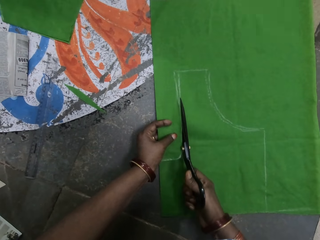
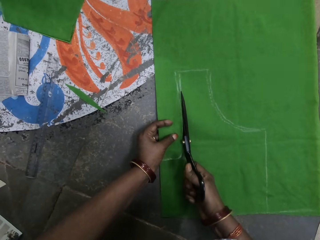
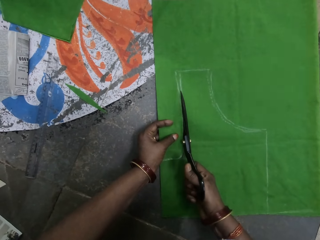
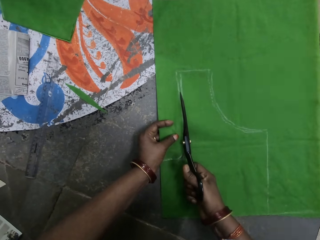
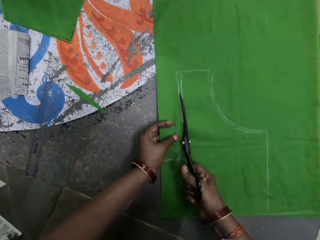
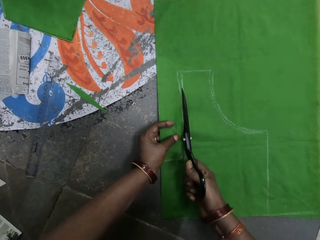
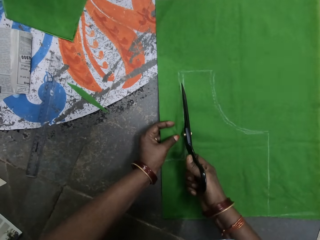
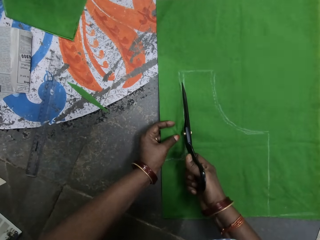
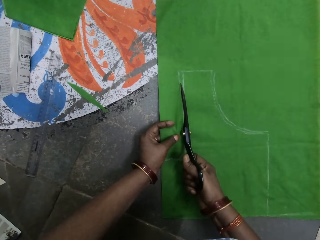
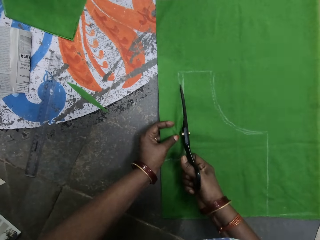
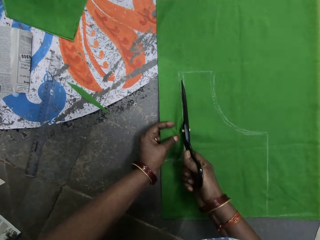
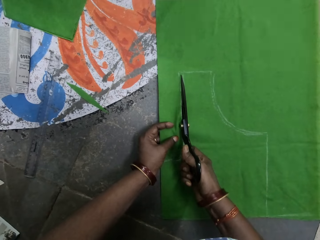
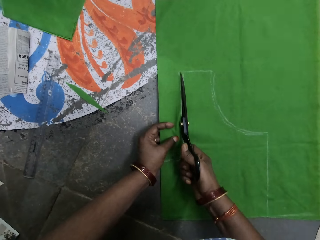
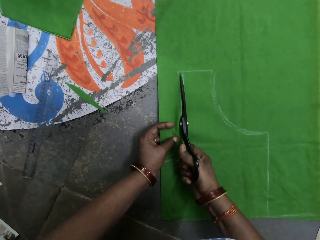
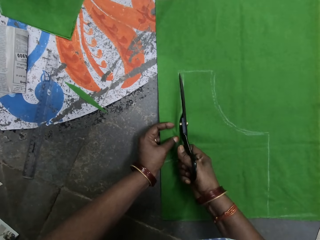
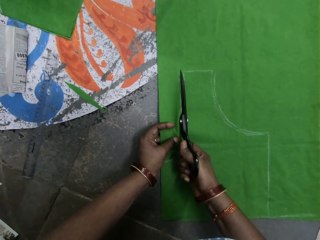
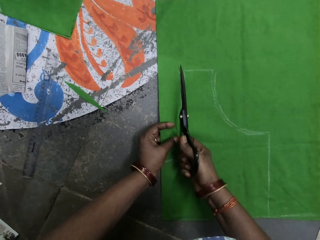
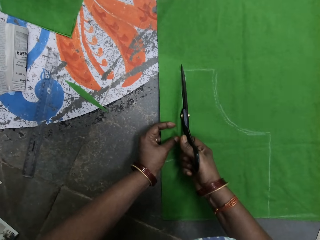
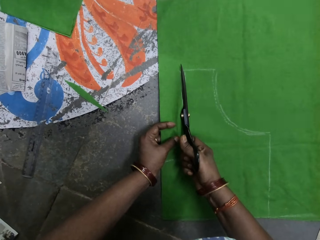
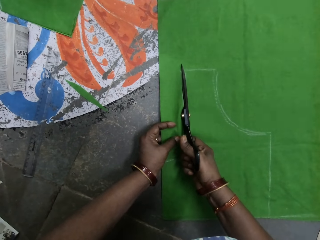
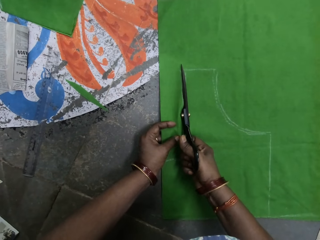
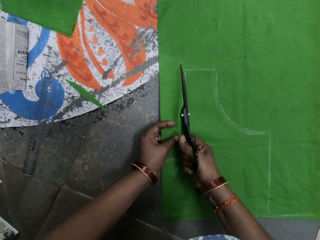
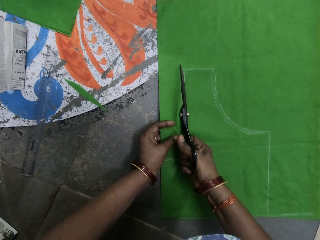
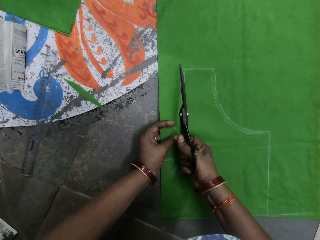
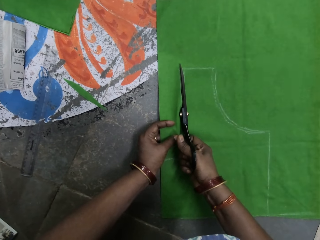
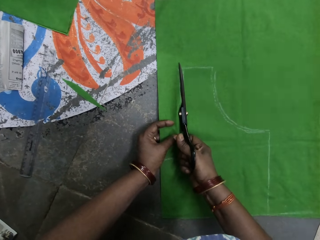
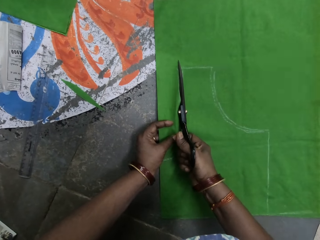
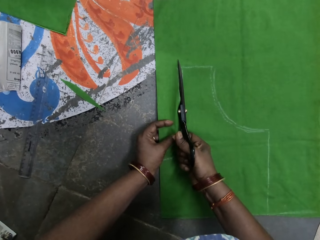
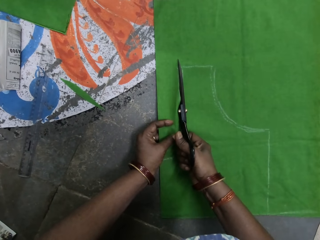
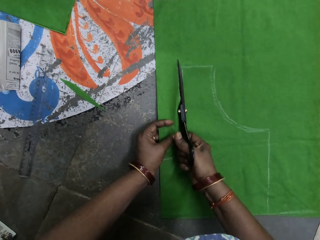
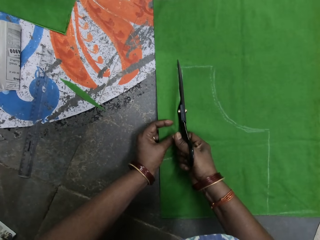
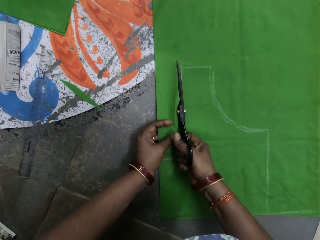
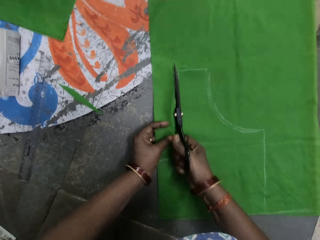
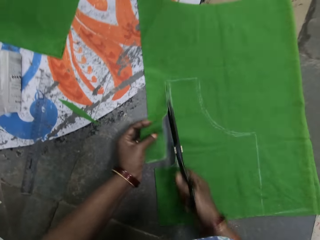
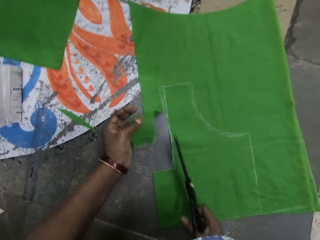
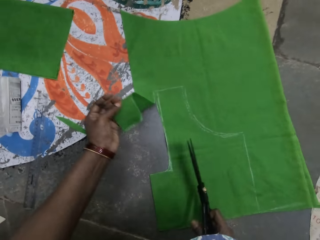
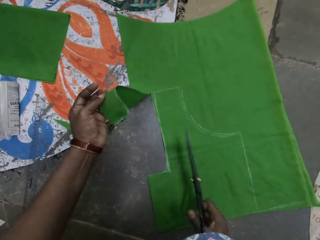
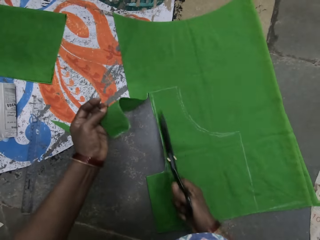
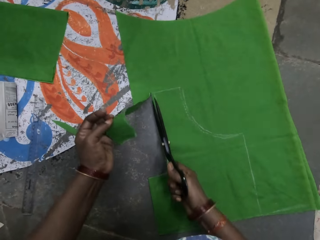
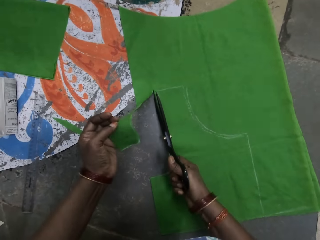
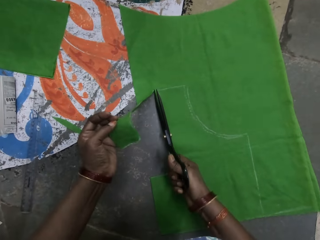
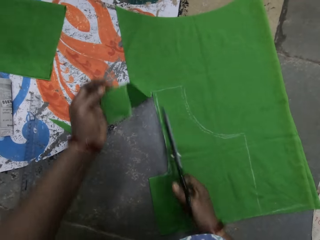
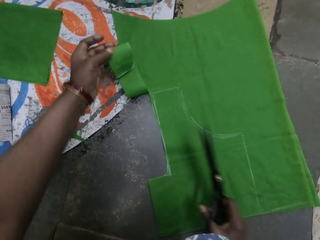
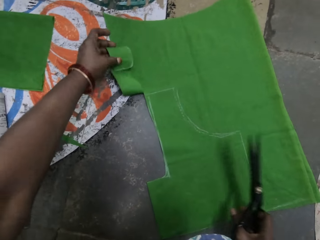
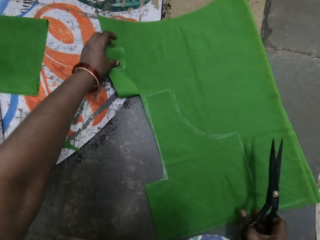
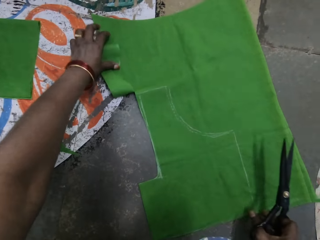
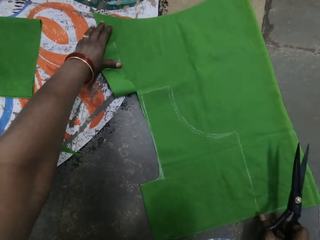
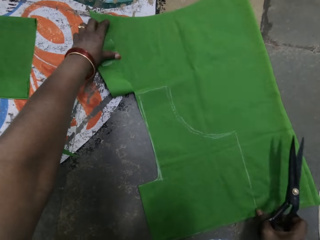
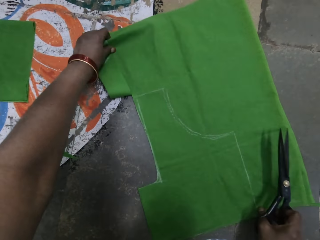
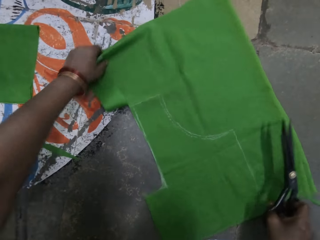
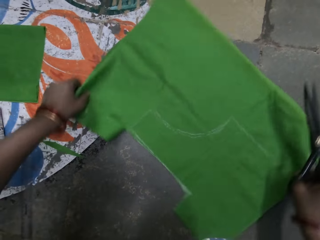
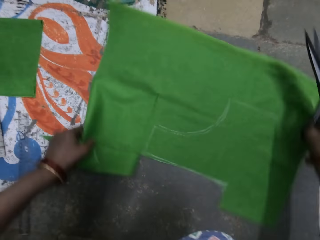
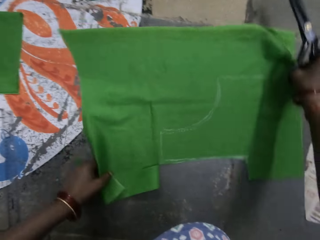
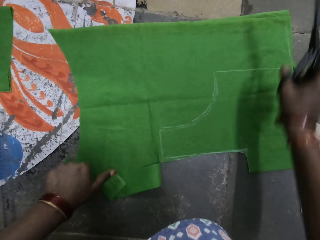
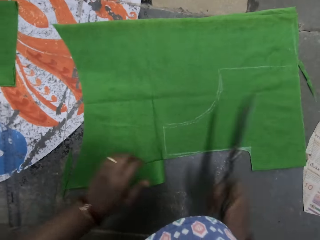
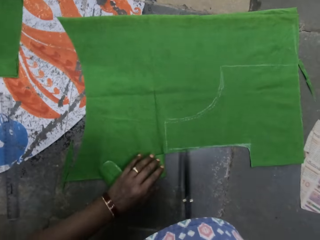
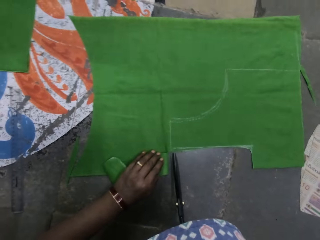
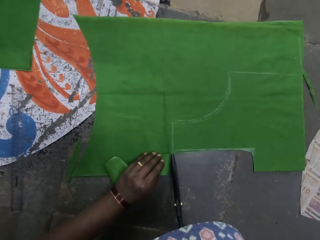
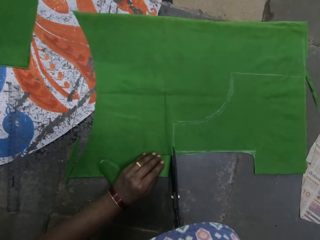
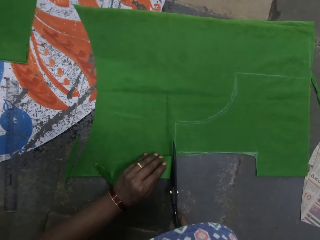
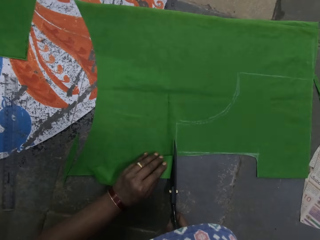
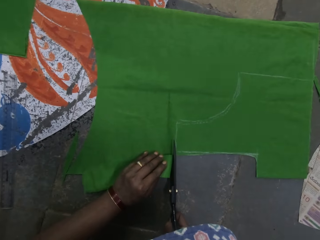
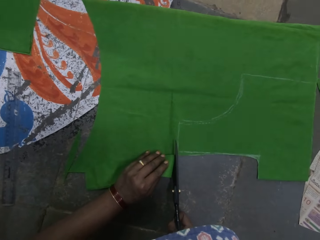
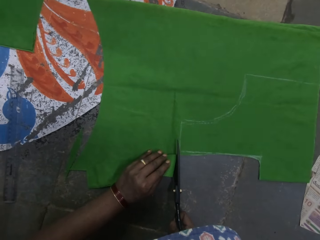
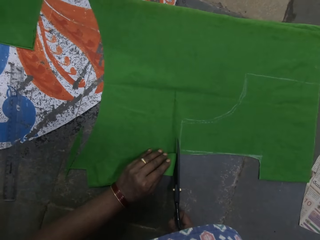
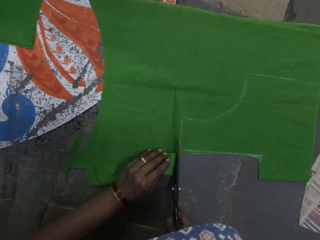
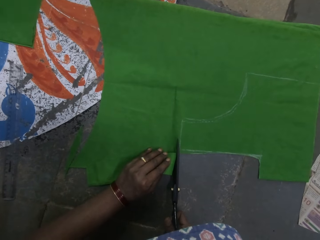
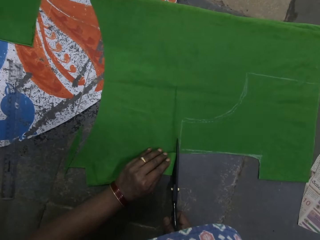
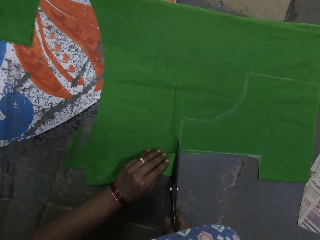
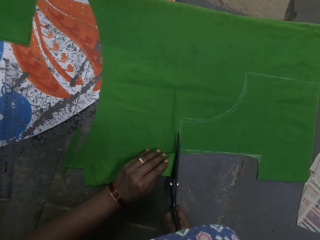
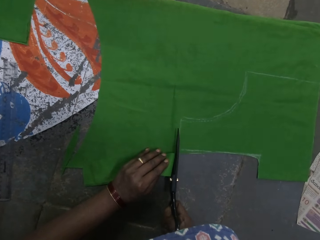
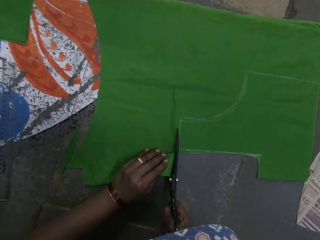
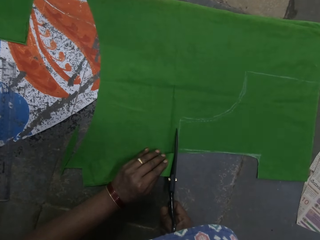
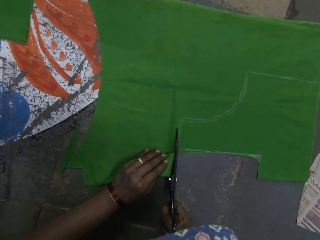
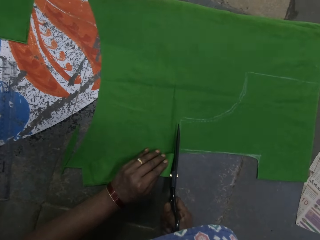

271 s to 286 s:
The camera wearer moves the cloth on the ground. They turn the cloth on the ground. They hold the cloth on the ground. They cut the cloth with scissors.

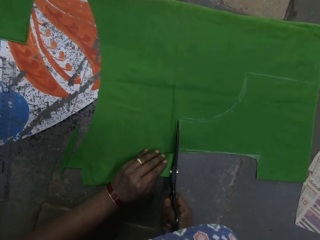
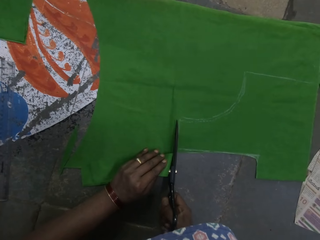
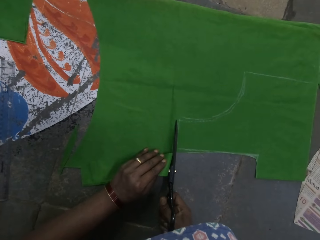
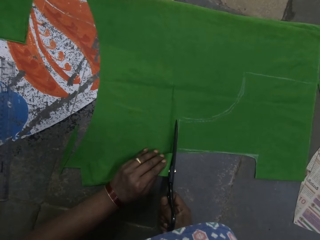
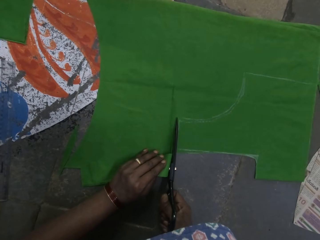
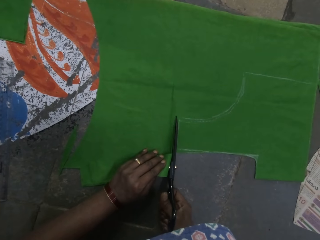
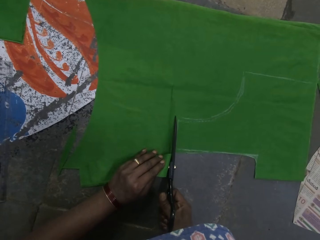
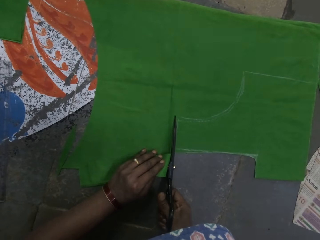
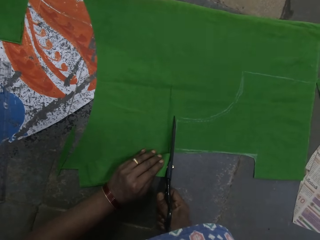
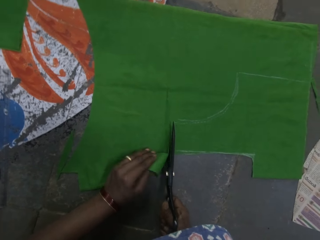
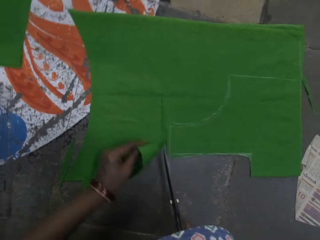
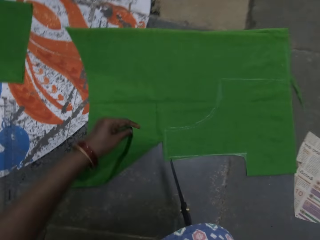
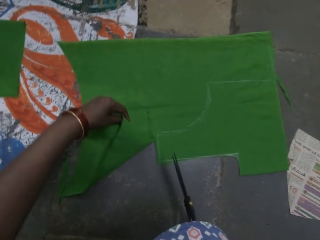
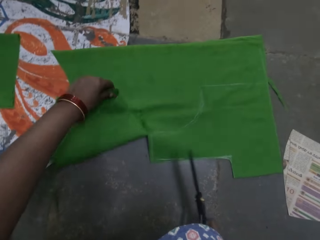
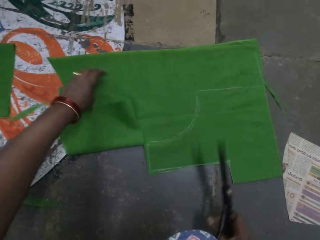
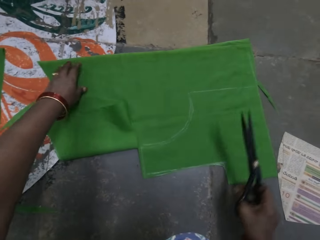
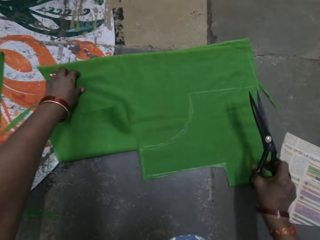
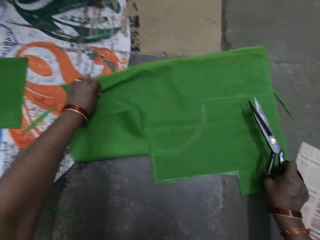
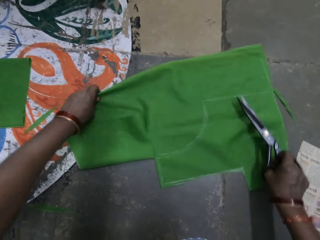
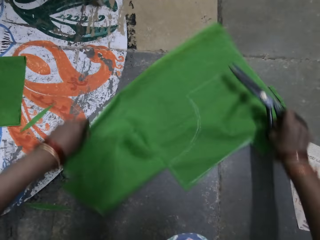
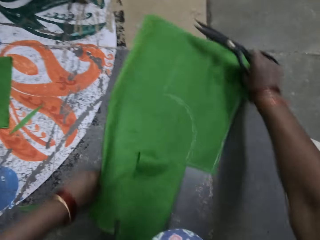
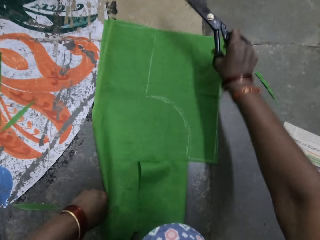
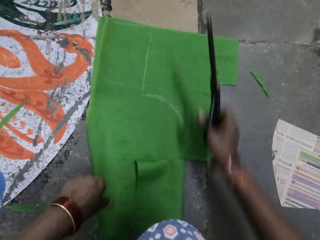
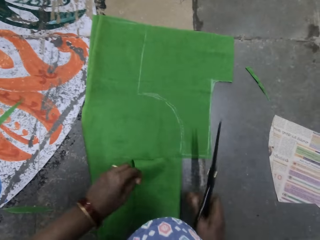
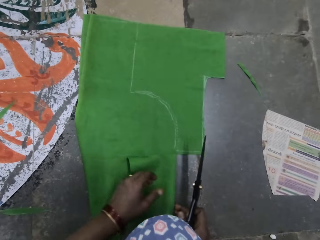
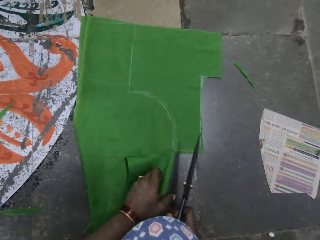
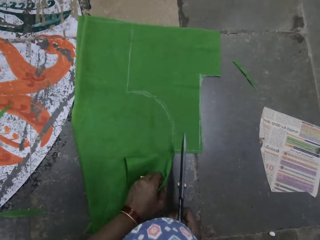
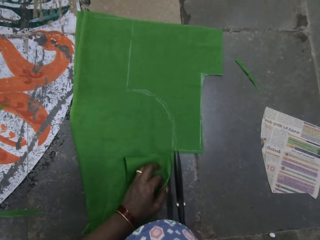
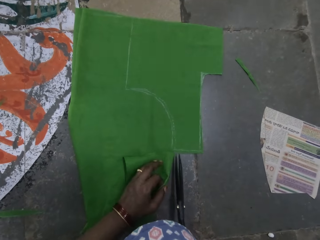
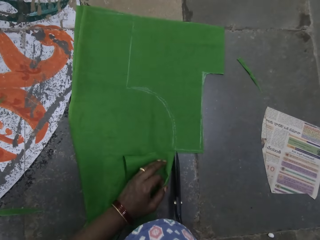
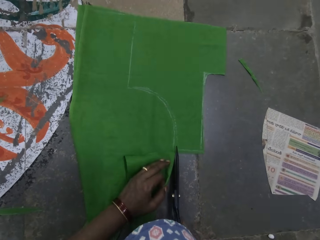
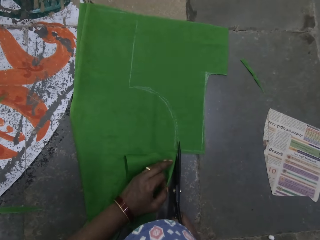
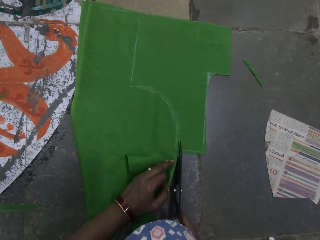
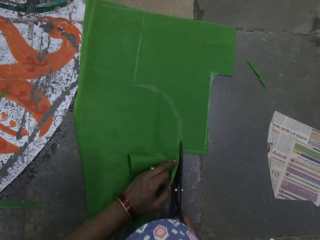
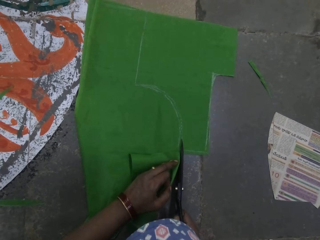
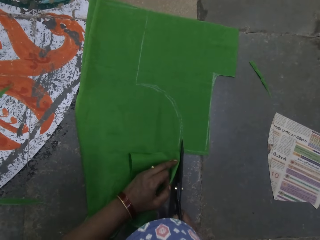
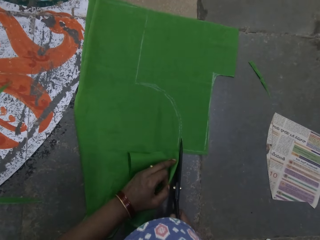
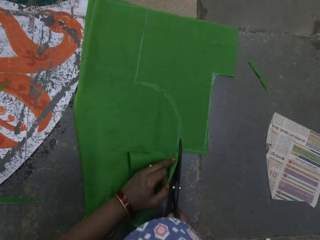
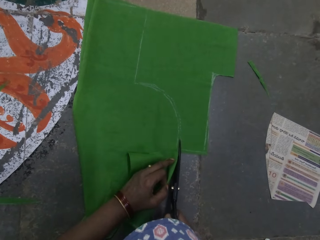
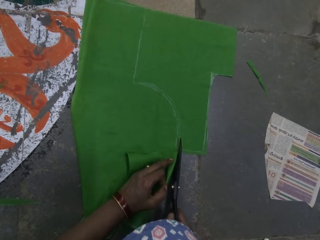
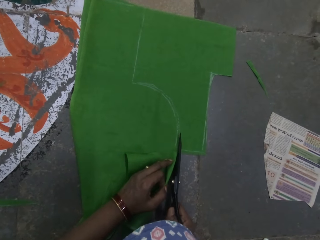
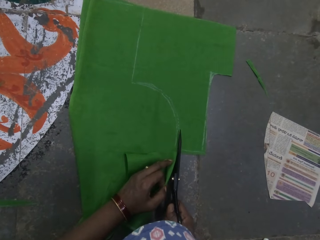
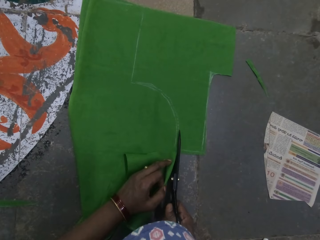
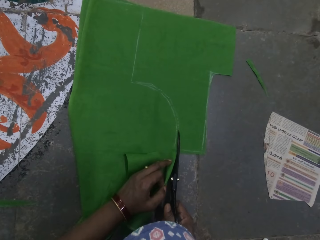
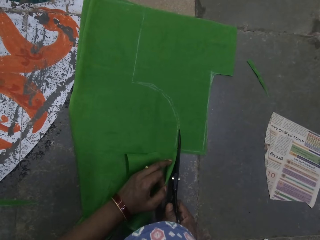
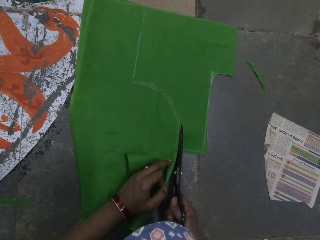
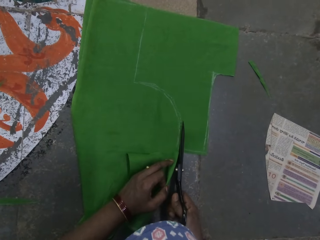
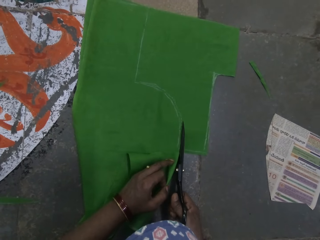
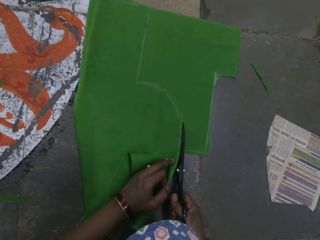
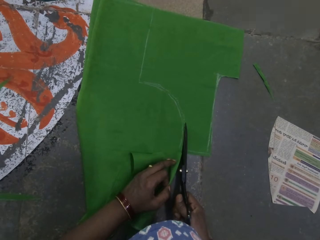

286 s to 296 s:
The camera wearer turns the piece of cloth on the floor. They cut the piece of cloth on the floor with a pair of scissors.
